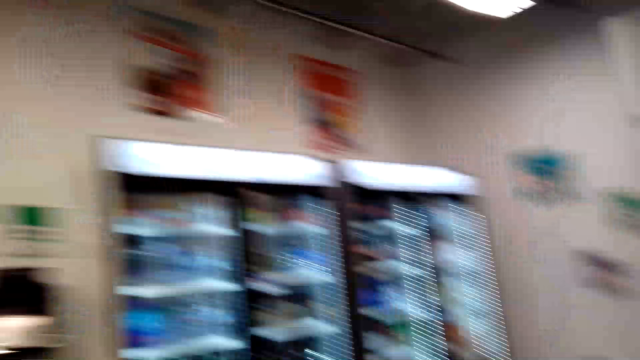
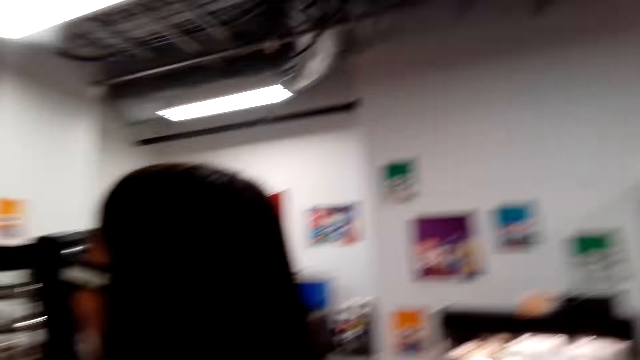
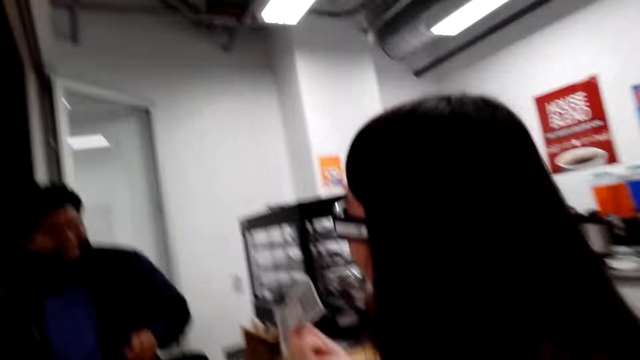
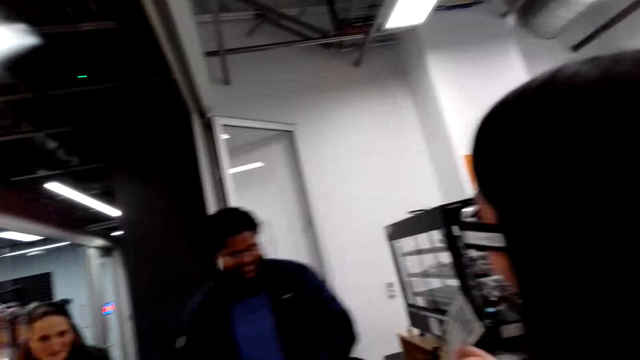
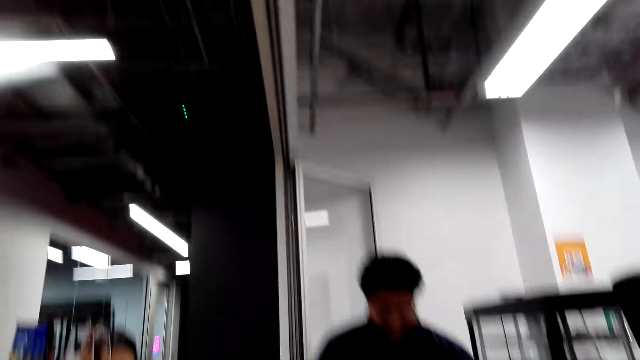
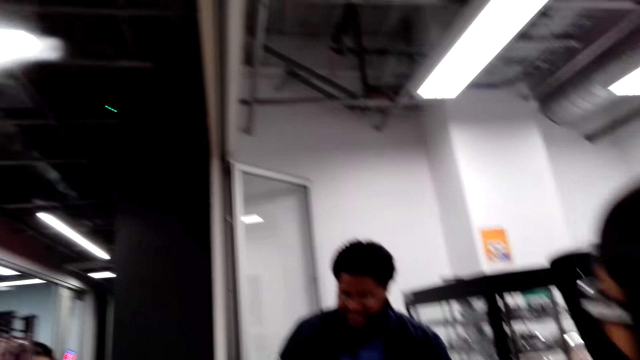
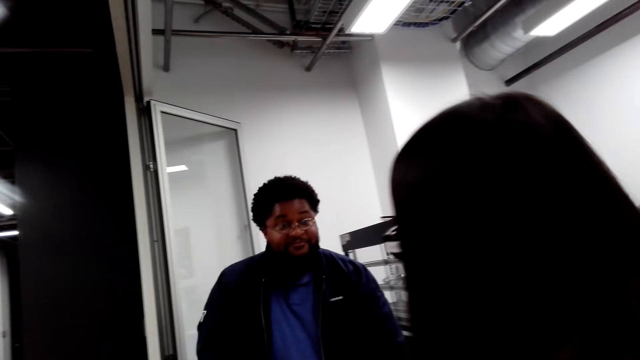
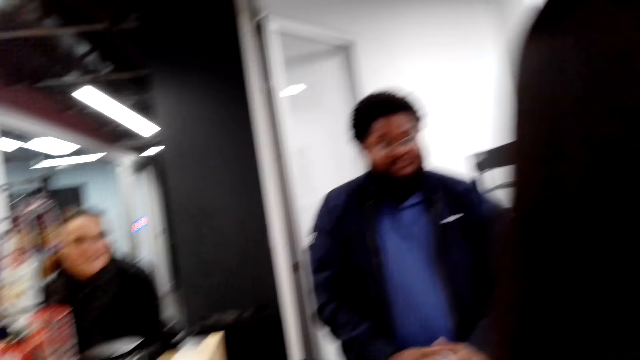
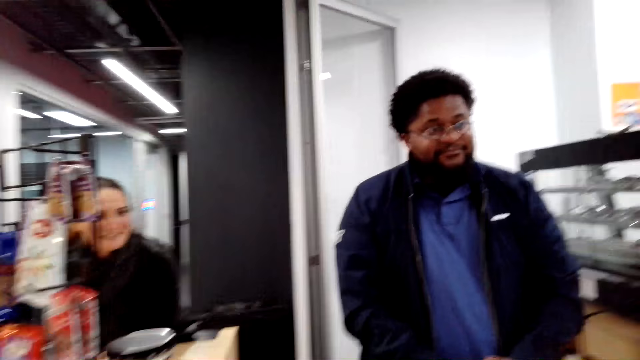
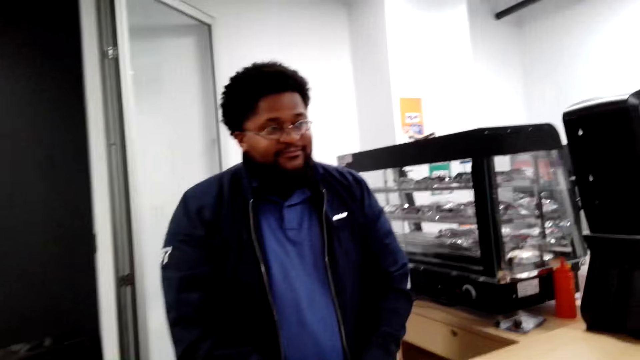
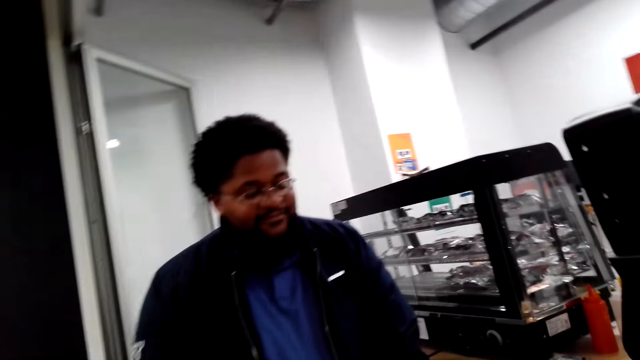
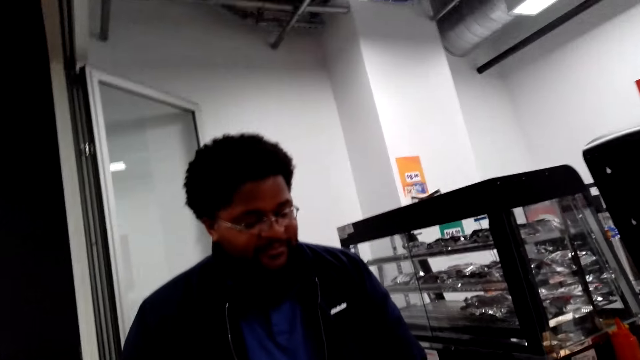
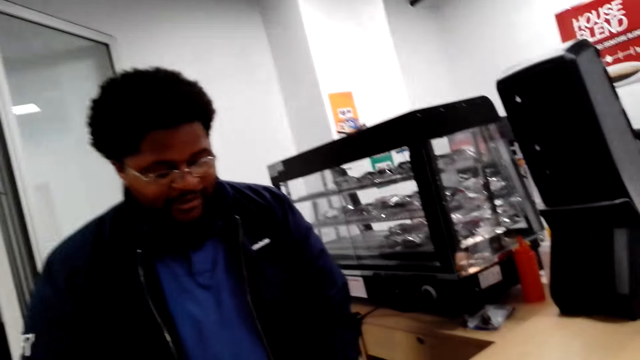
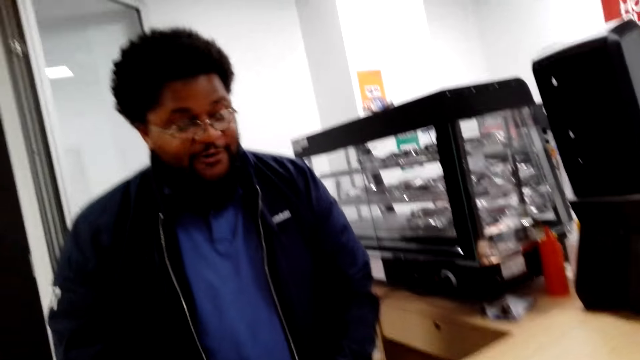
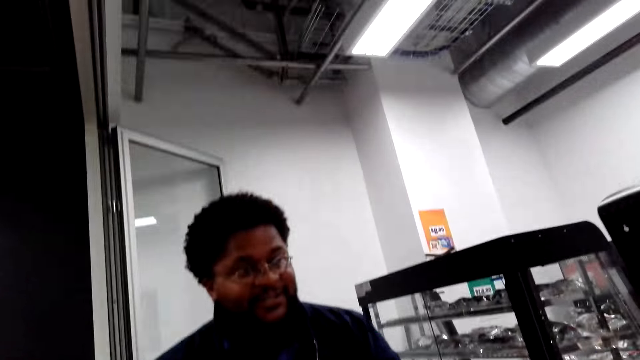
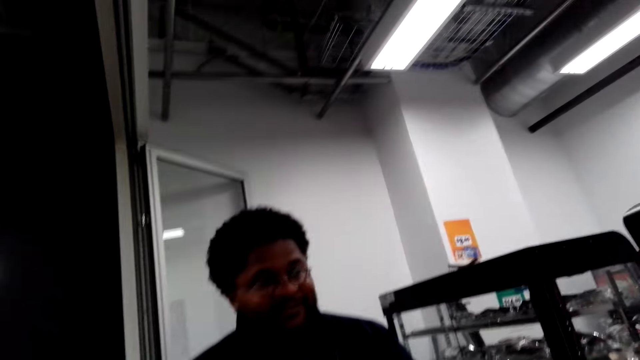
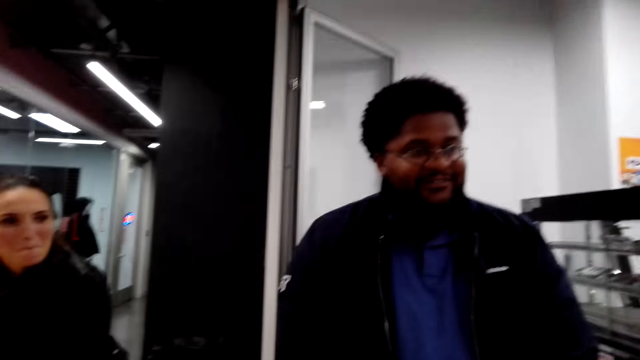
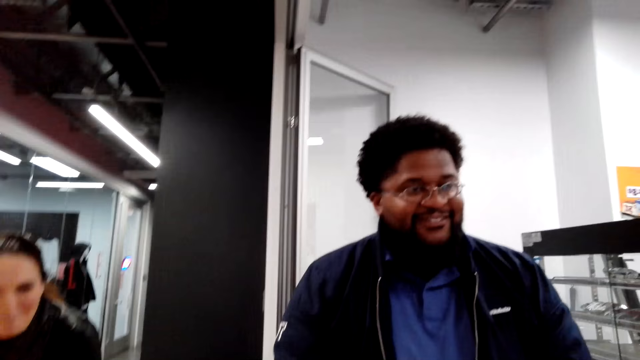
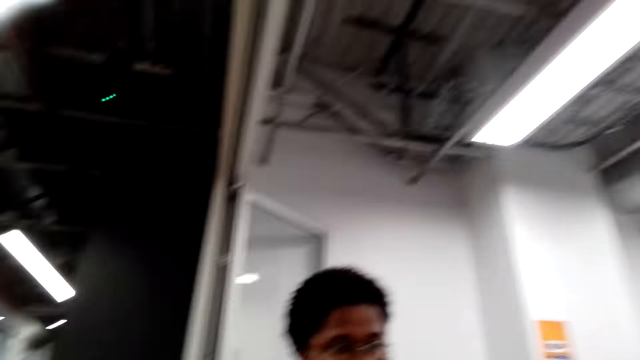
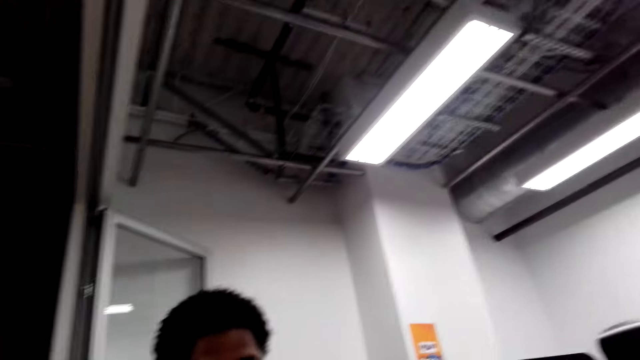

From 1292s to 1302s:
The camera wearer walks around the store. They walk to the cashier desk. They talk to a man. They look around the cashier desk.

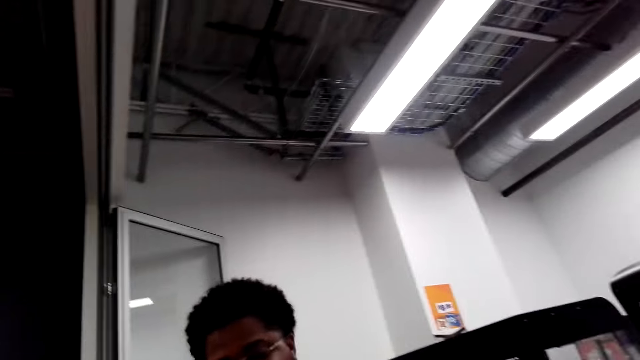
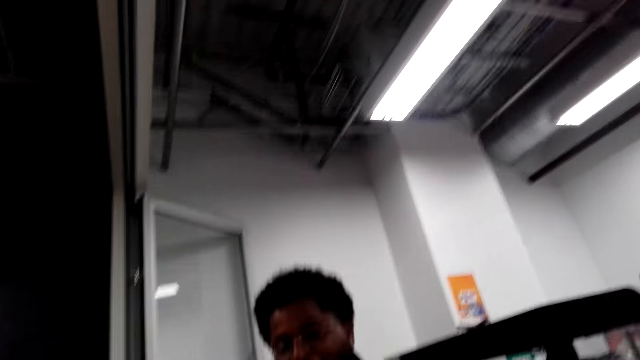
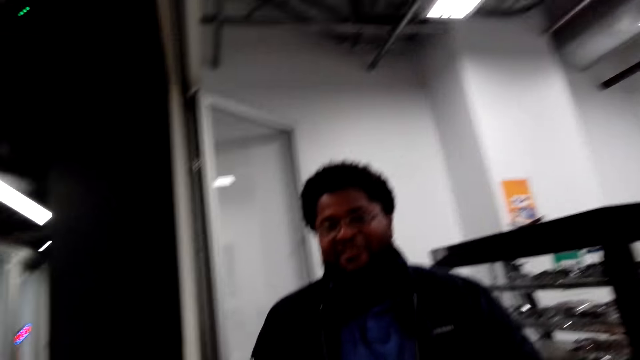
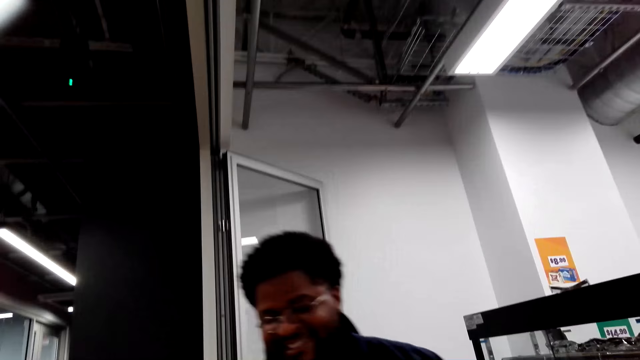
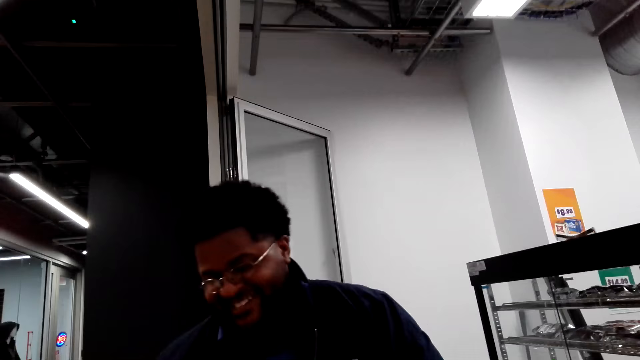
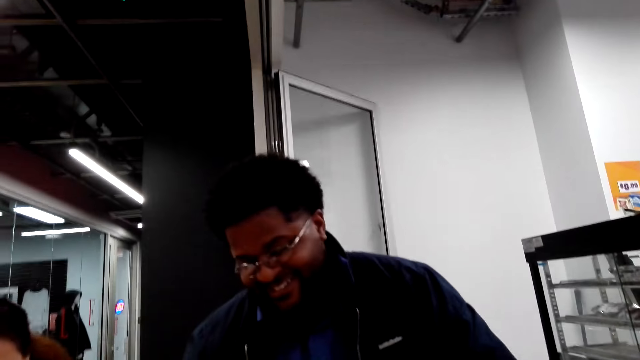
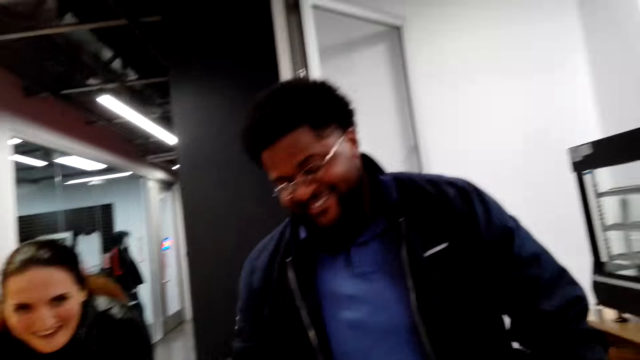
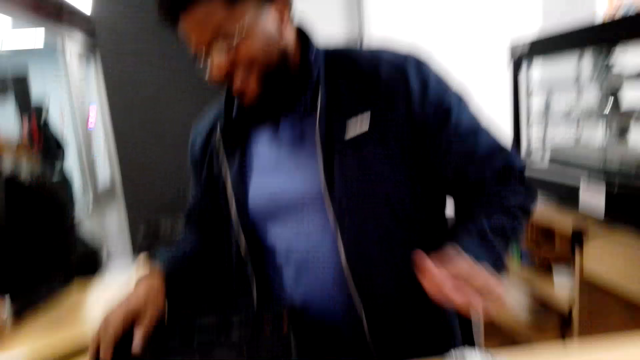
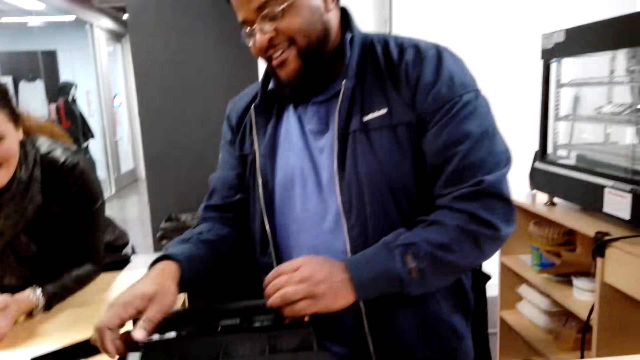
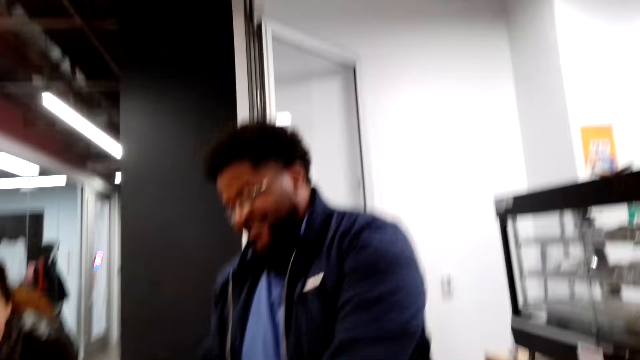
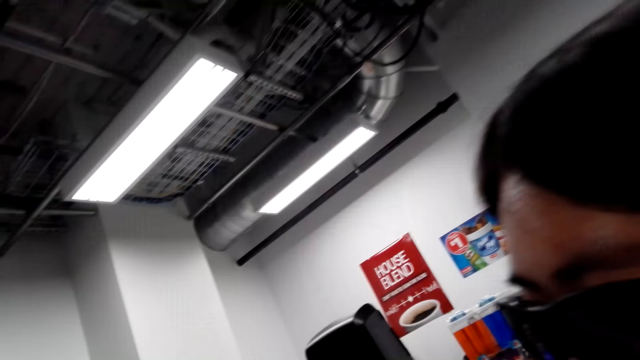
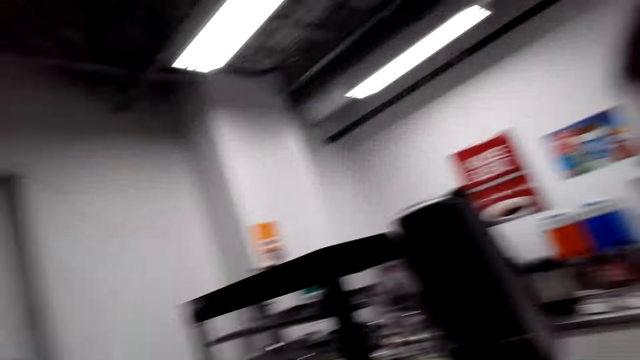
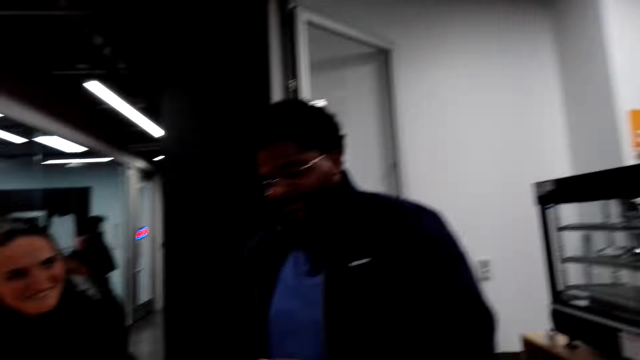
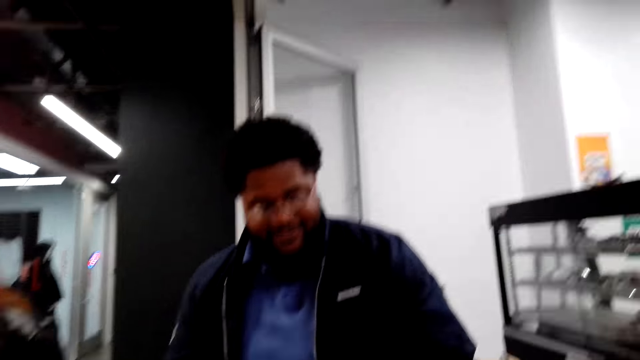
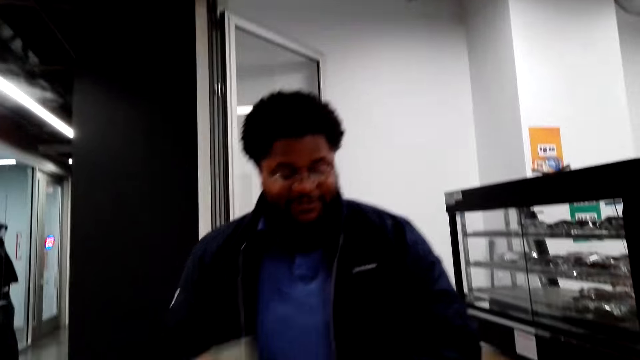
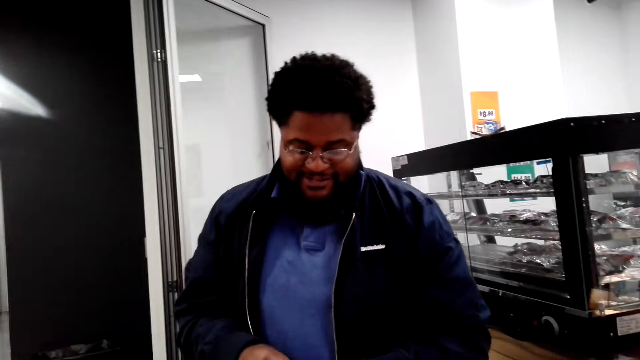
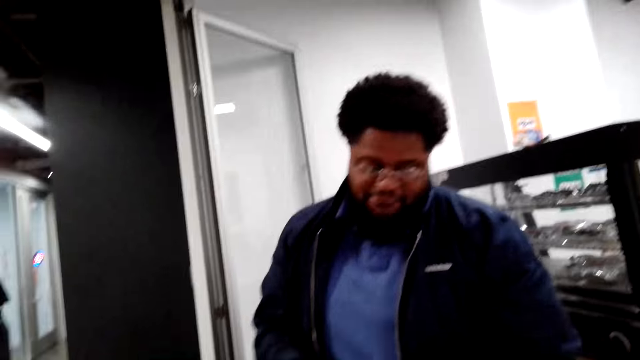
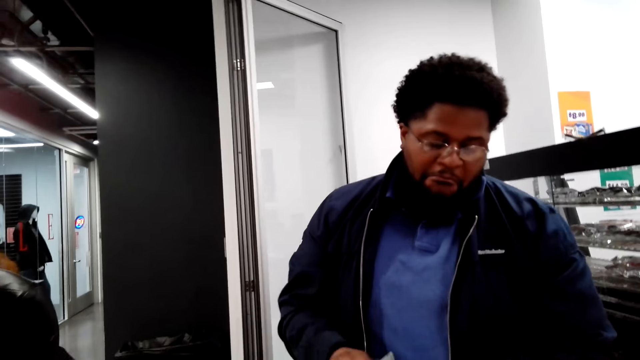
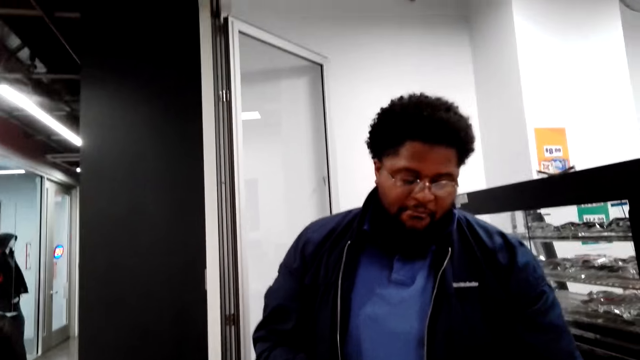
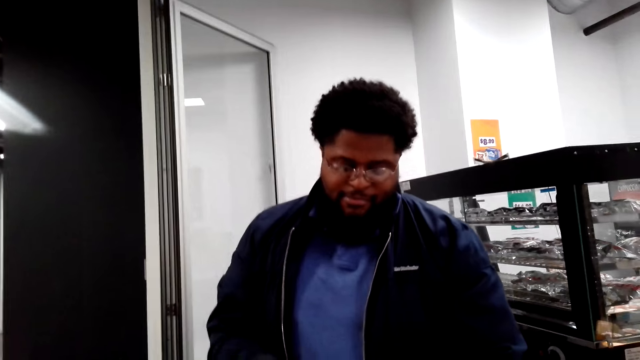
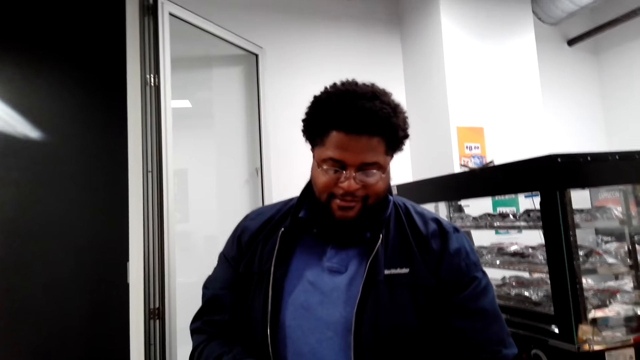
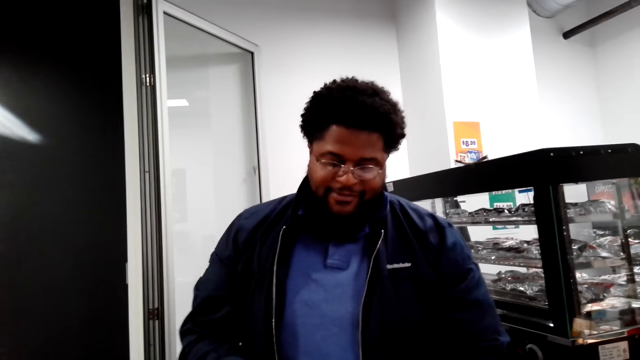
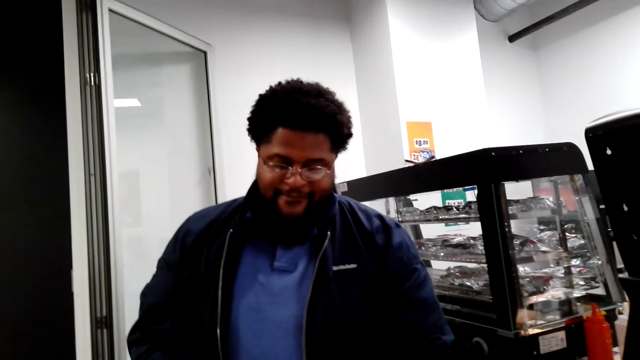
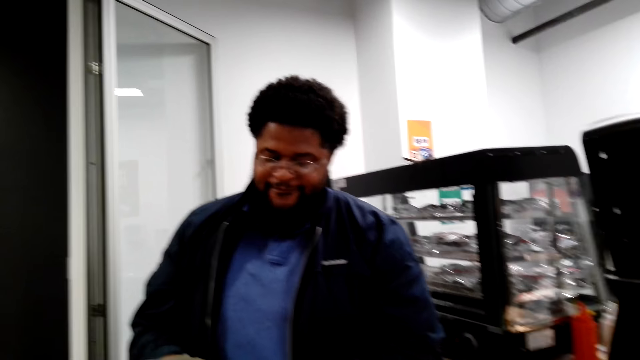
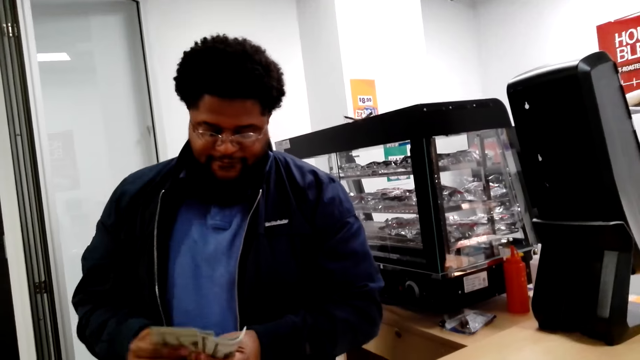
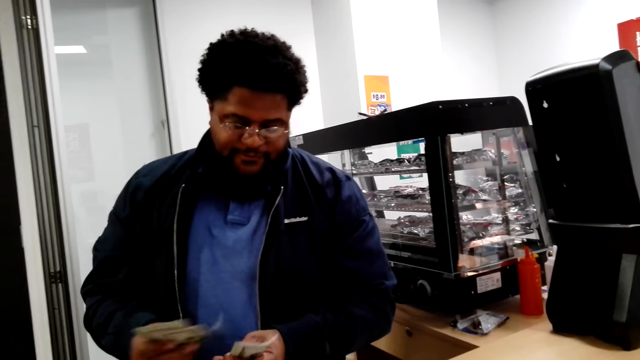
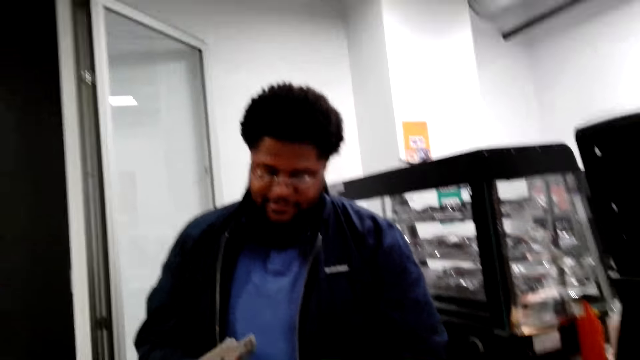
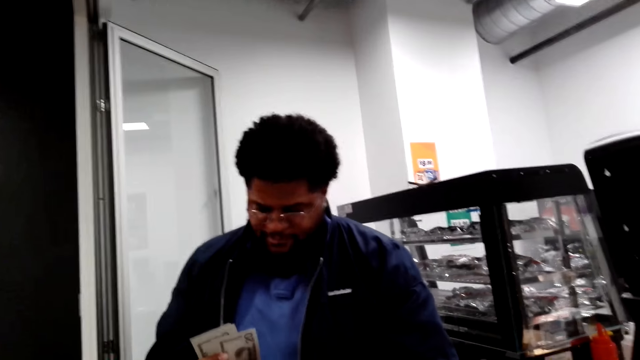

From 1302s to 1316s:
The camera wearer dialogues with the cashier. They look around the cashier desk. A man picks notes from the drawer. The man counts the notes.
